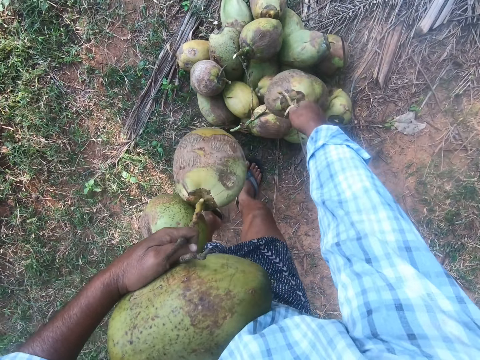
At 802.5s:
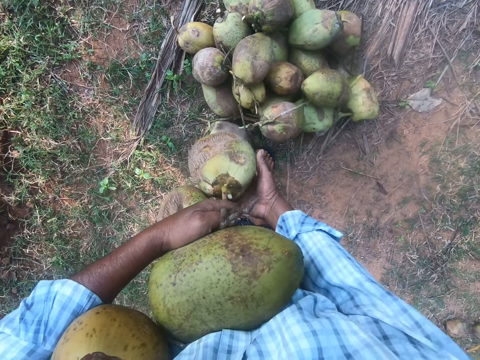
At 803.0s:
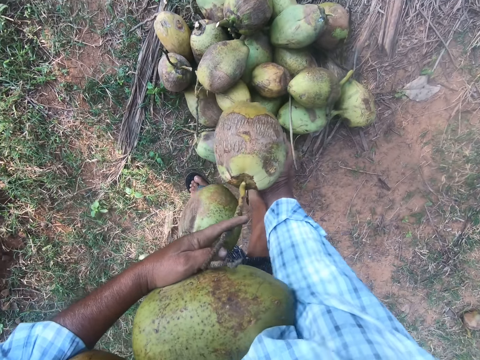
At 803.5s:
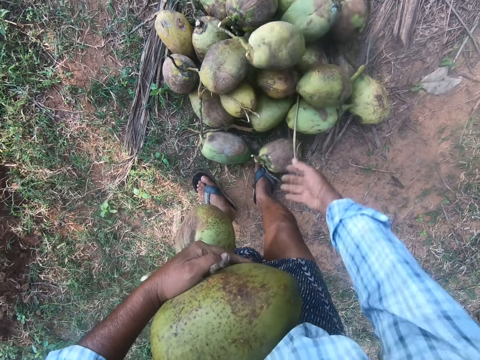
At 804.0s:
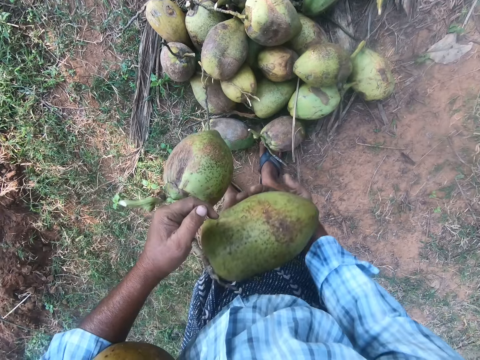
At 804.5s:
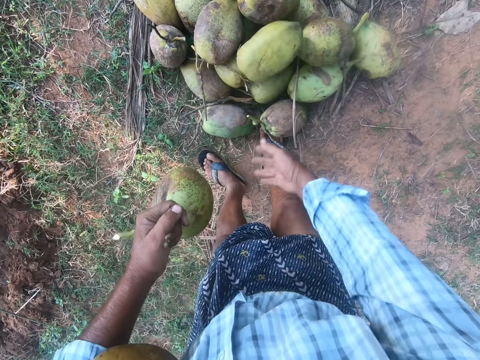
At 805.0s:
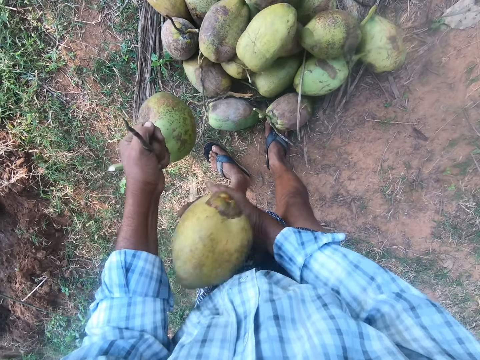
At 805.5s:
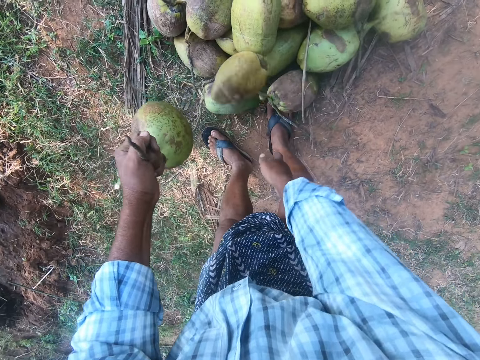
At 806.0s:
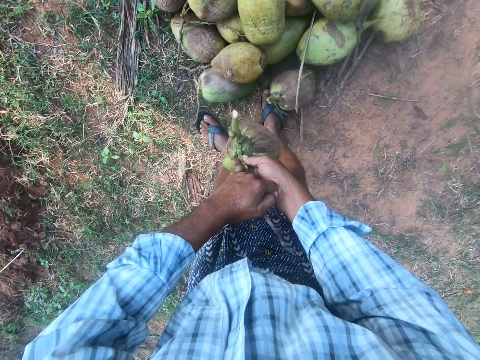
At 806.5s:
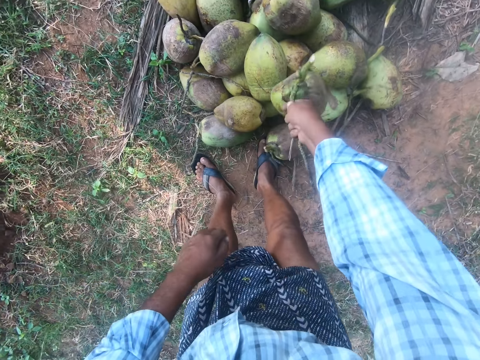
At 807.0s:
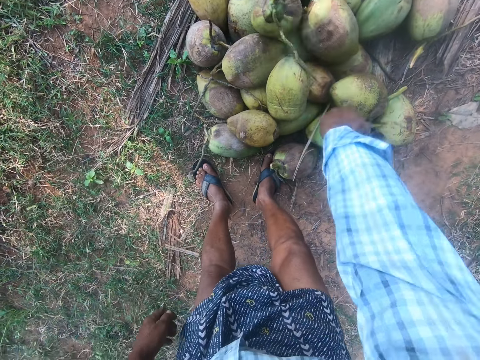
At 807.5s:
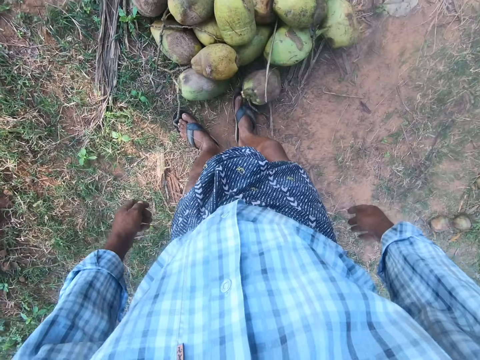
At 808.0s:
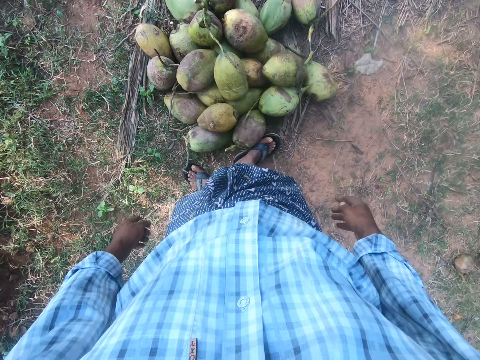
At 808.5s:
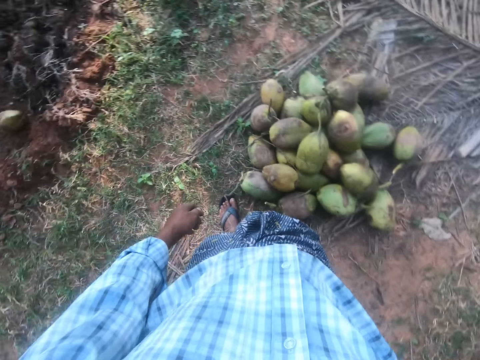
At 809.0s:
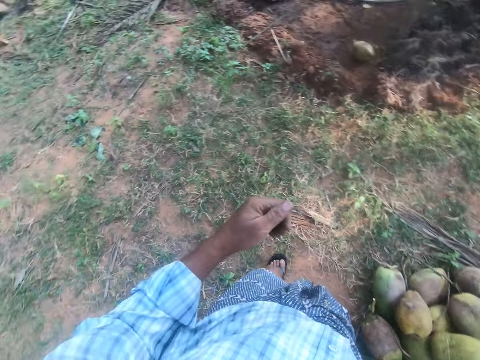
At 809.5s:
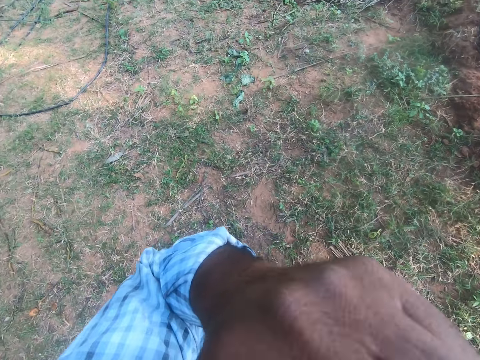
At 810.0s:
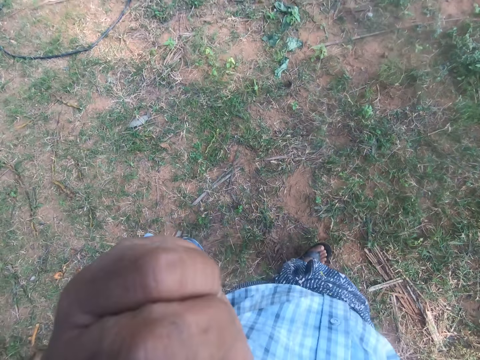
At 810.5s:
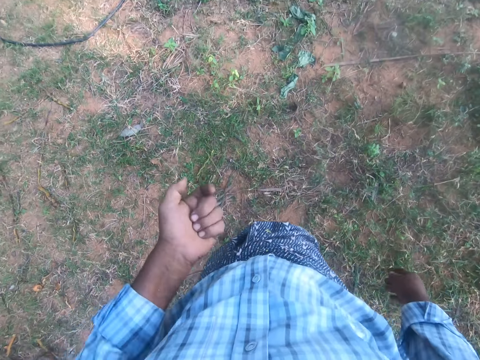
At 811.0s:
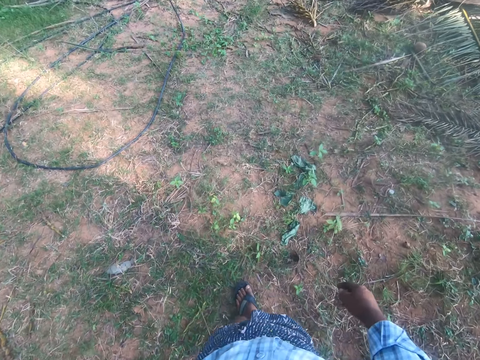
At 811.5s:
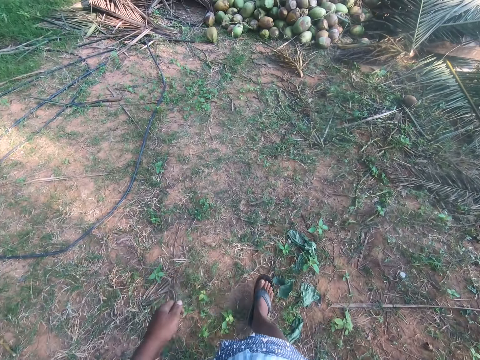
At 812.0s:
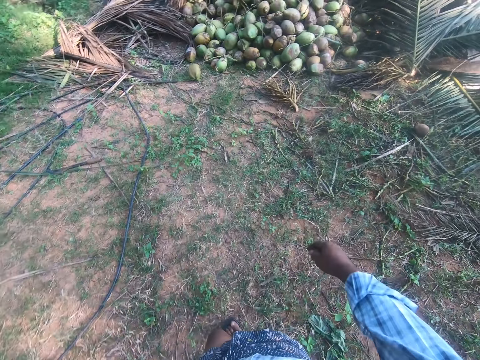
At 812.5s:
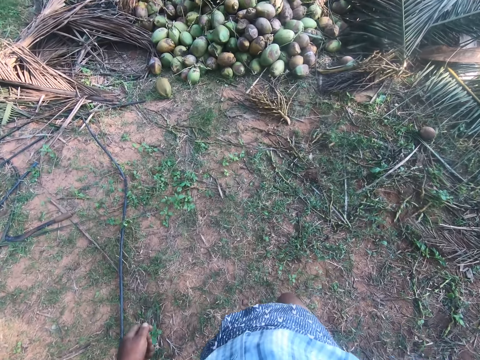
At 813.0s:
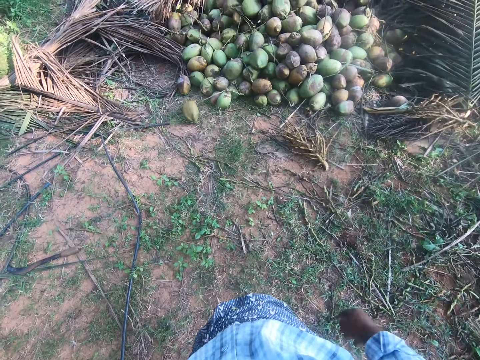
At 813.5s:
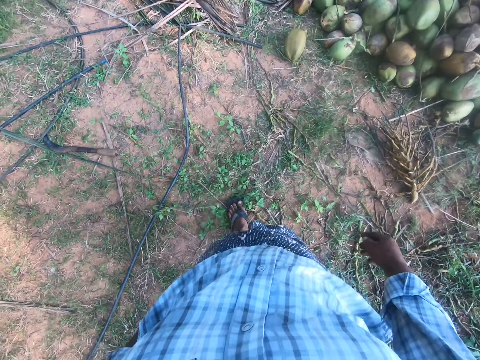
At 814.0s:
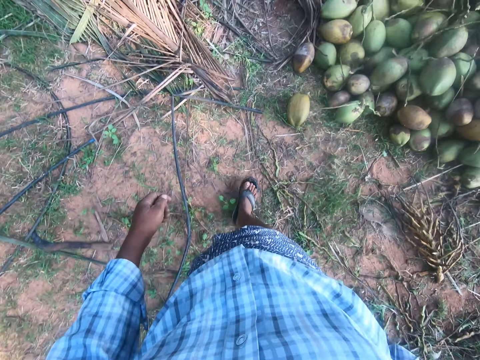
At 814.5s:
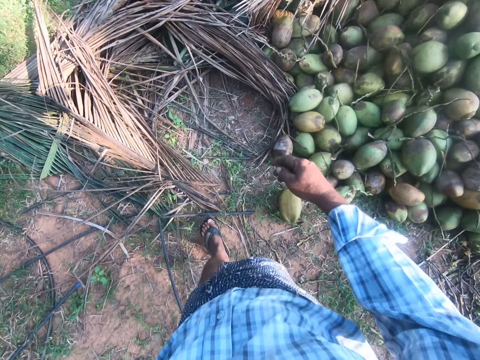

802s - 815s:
The camera wearer drops the coconut on the coconuts. He switches the coconut to the other hand. He drops the coconut on the coconuts. He switches the coconut to the other hand. He drops the coconut on the coconuts. He picks a coconut from his arm. He drops the coconut on the coconuts. He switches the coconut to the other hand. He drops the coconut on the coconuts. He pushes the coconuts with his leg. He walks away from the coconuts. He holds something. He touches his nose. He pulls his hand off an object. He walks back to the heap of coconut.

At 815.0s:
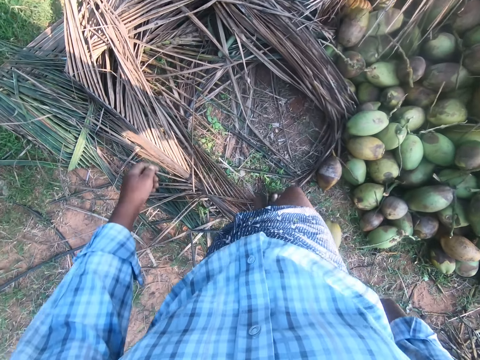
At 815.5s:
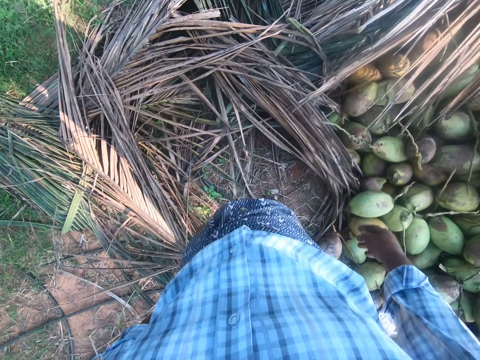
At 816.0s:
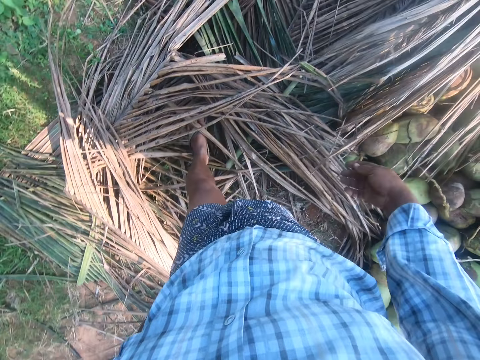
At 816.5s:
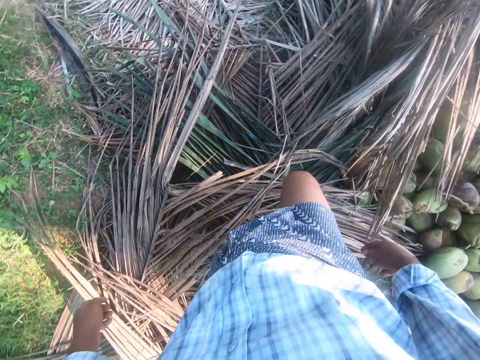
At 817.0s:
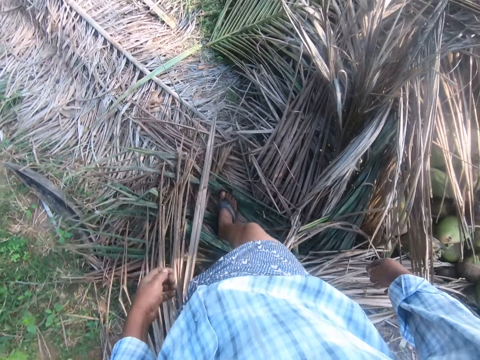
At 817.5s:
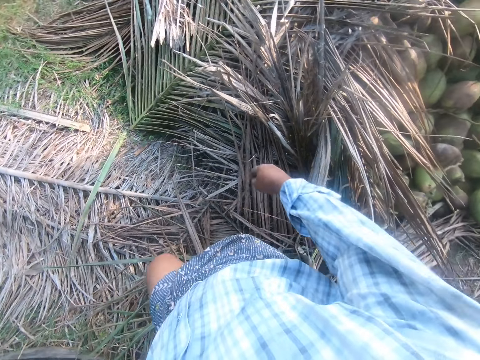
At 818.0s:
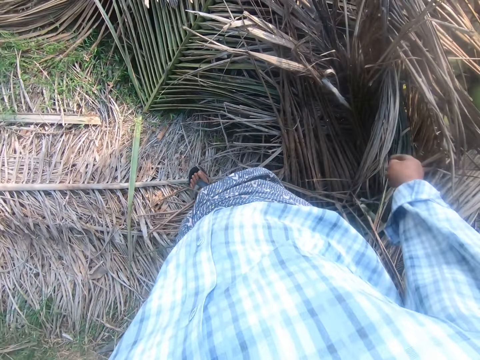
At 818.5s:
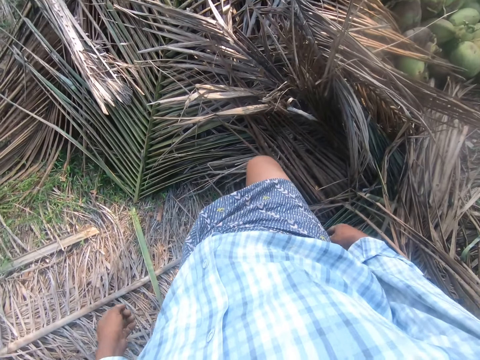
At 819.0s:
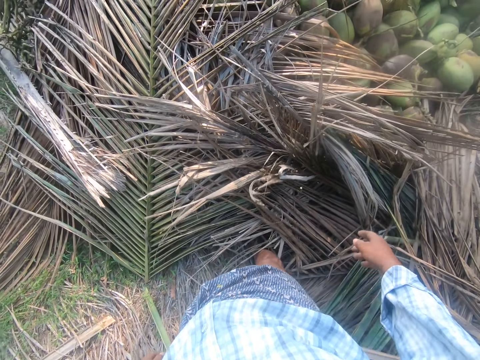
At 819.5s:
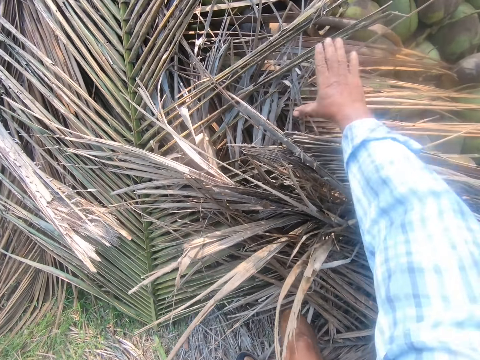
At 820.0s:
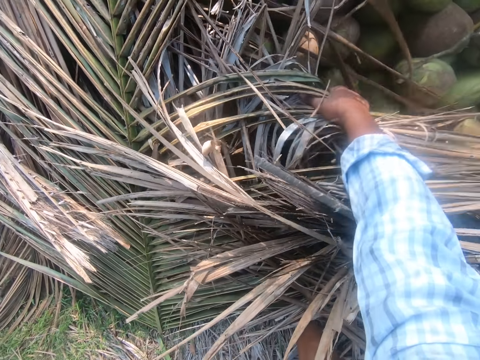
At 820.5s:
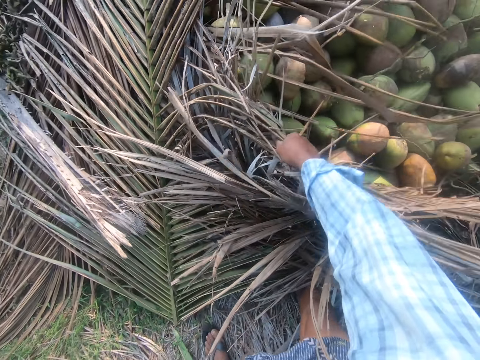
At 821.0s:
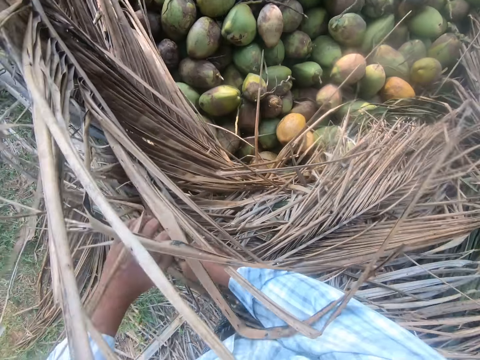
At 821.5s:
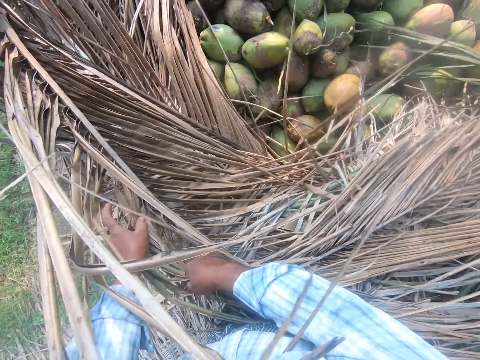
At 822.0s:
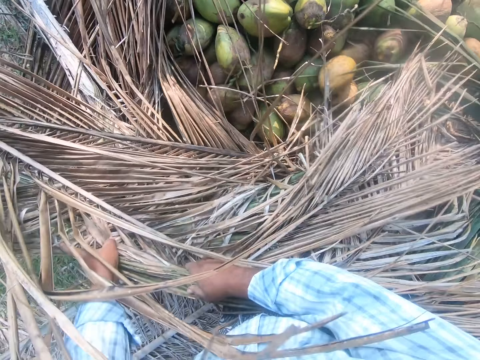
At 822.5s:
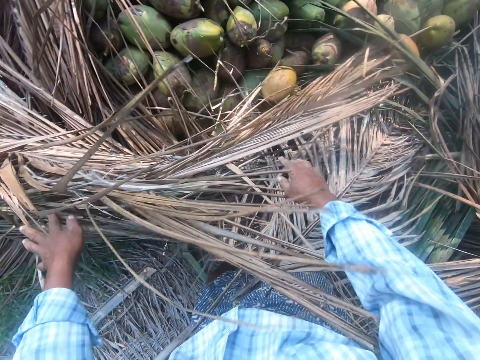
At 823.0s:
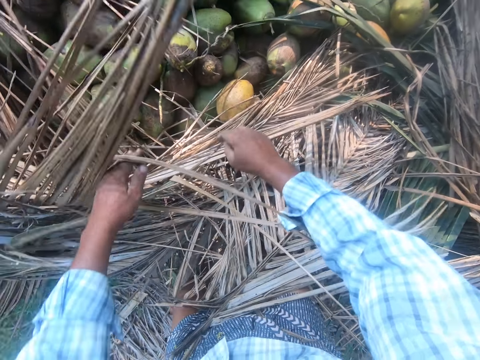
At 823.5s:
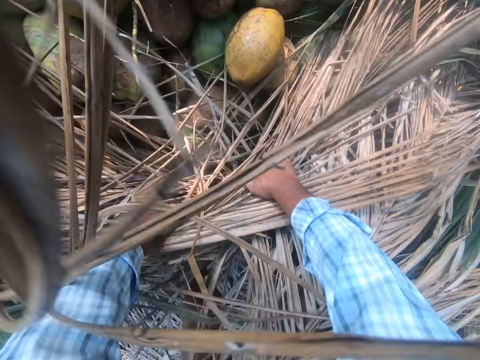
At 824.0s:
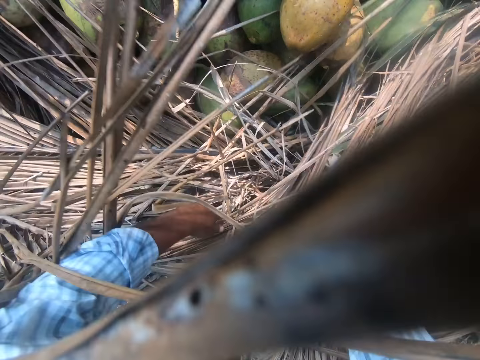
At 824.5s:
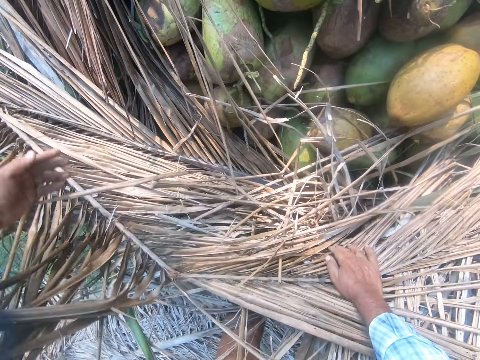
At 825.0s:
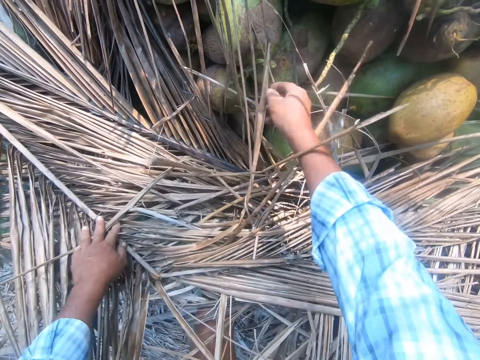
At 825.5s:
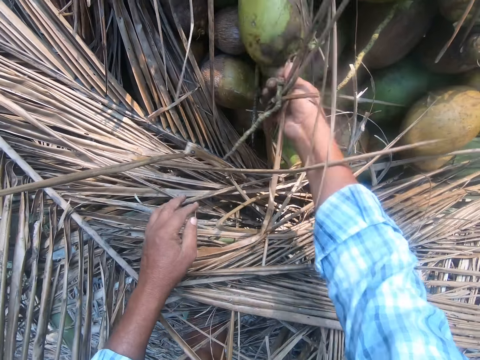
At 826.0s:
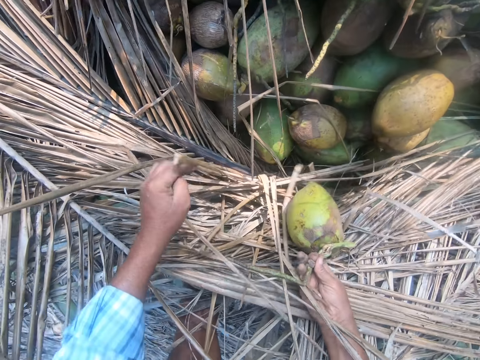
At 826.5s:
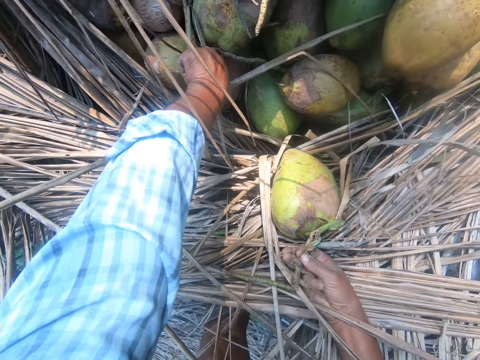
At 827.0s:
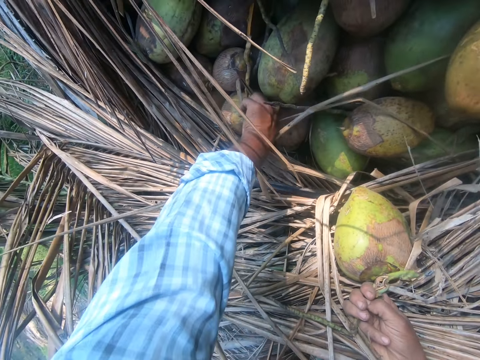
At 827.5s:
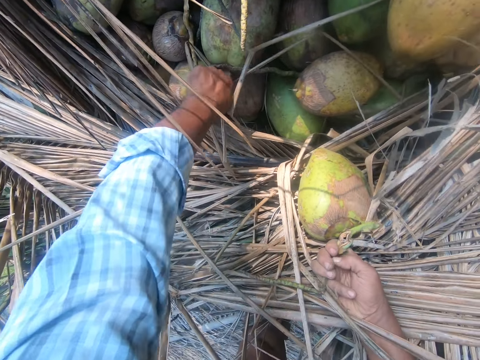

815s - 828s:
The camera wearer steps on the coconut leaves. He removes the tree branch from the heap of coconuts. He pulls the coconut leaves with his hand. He picks a coconut from the ground and swings the left hand. He picks a coconut from the ground.
